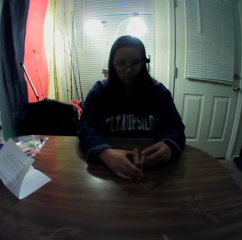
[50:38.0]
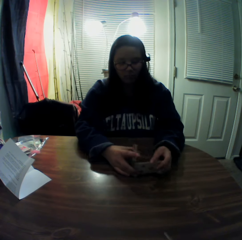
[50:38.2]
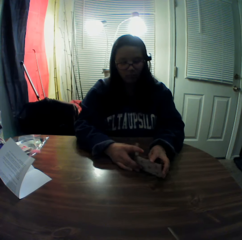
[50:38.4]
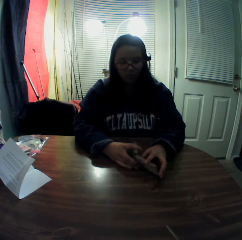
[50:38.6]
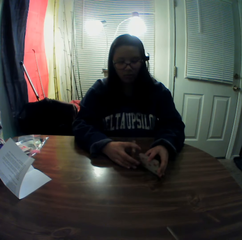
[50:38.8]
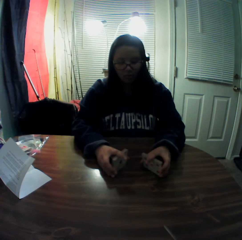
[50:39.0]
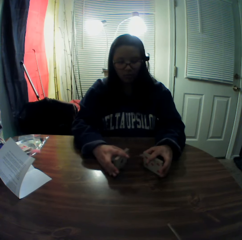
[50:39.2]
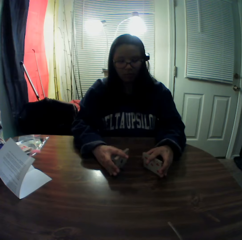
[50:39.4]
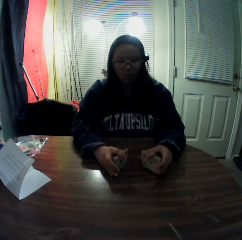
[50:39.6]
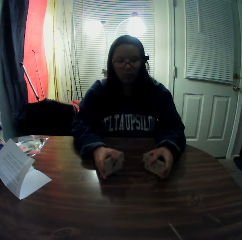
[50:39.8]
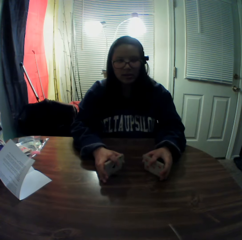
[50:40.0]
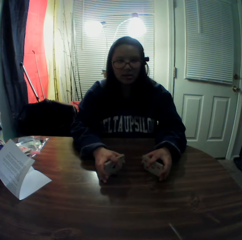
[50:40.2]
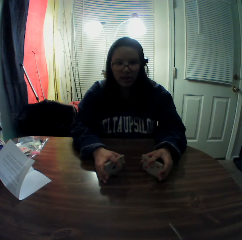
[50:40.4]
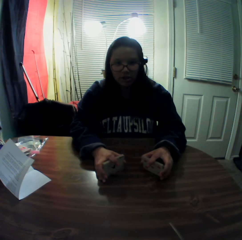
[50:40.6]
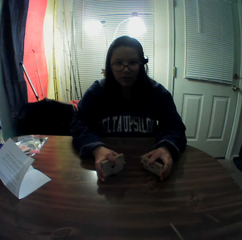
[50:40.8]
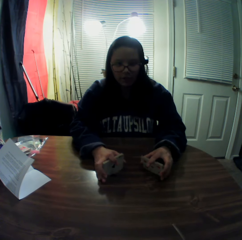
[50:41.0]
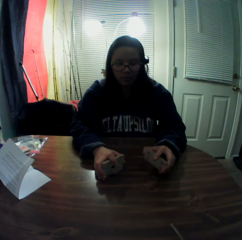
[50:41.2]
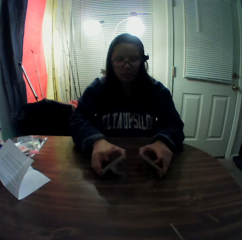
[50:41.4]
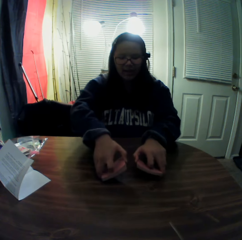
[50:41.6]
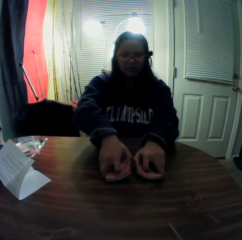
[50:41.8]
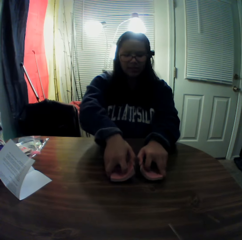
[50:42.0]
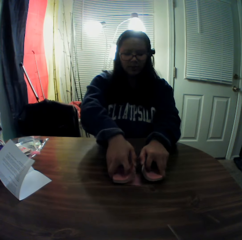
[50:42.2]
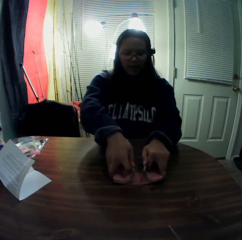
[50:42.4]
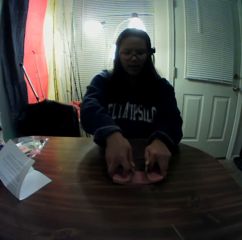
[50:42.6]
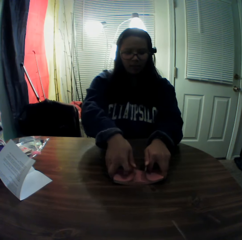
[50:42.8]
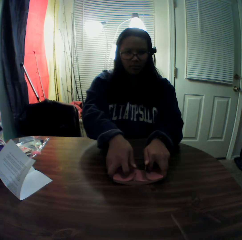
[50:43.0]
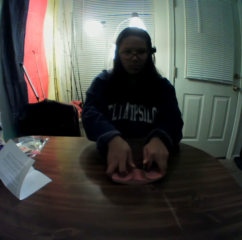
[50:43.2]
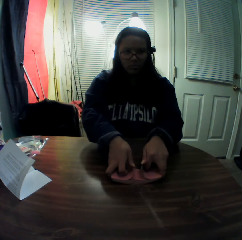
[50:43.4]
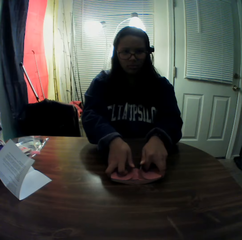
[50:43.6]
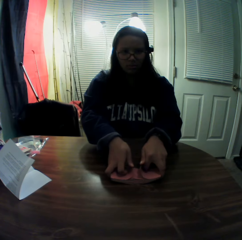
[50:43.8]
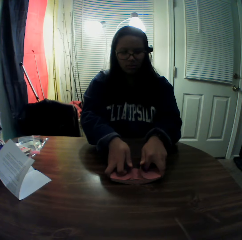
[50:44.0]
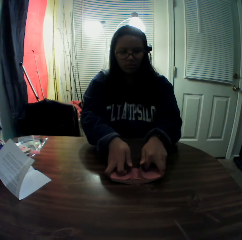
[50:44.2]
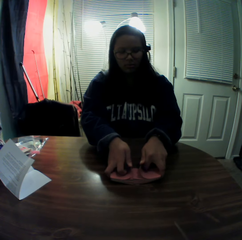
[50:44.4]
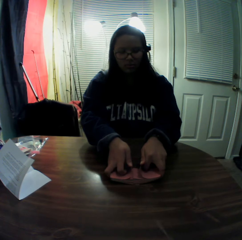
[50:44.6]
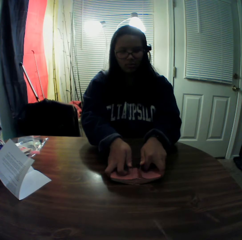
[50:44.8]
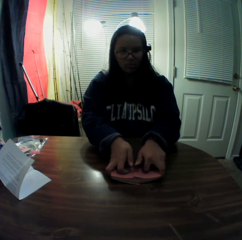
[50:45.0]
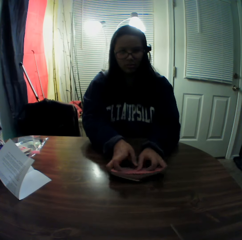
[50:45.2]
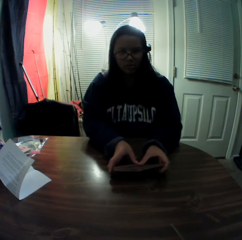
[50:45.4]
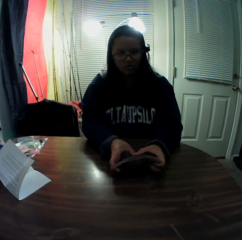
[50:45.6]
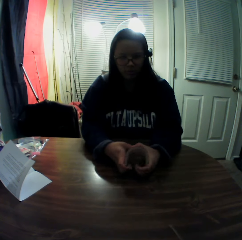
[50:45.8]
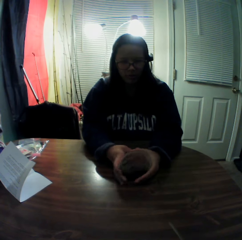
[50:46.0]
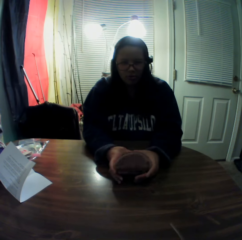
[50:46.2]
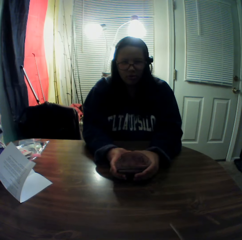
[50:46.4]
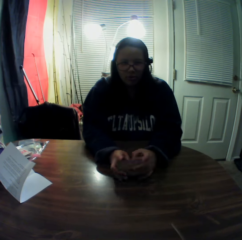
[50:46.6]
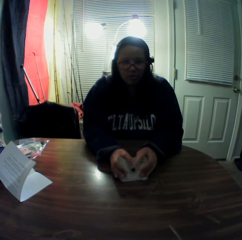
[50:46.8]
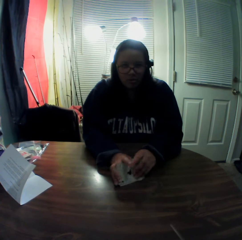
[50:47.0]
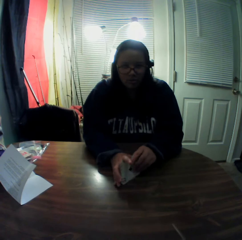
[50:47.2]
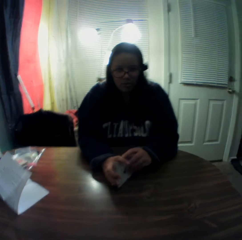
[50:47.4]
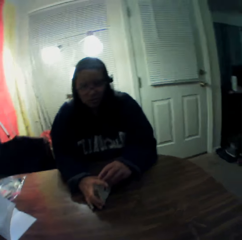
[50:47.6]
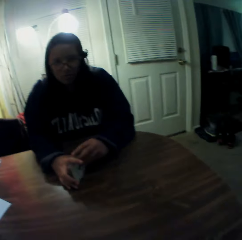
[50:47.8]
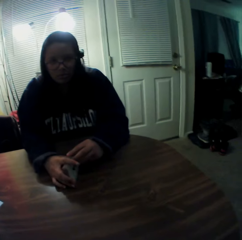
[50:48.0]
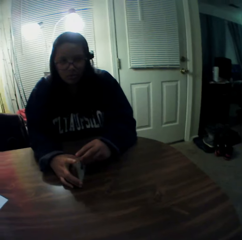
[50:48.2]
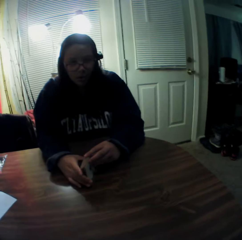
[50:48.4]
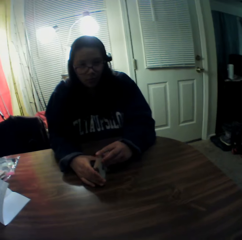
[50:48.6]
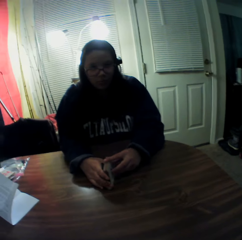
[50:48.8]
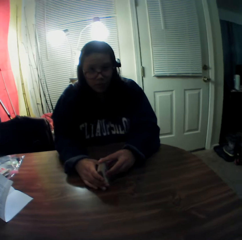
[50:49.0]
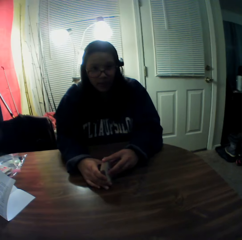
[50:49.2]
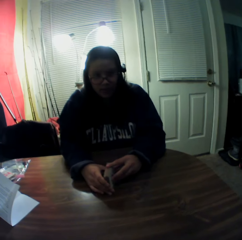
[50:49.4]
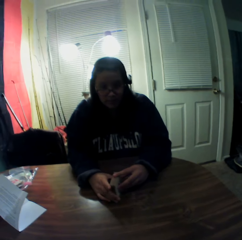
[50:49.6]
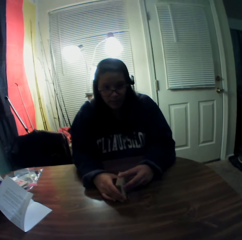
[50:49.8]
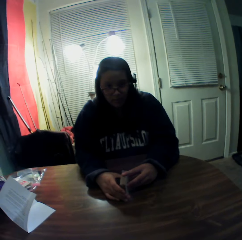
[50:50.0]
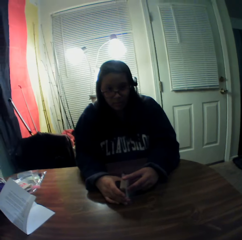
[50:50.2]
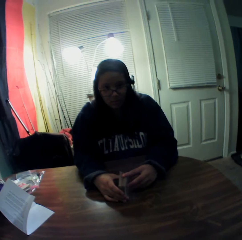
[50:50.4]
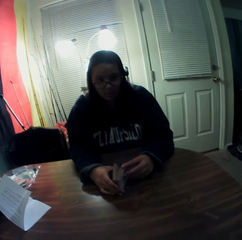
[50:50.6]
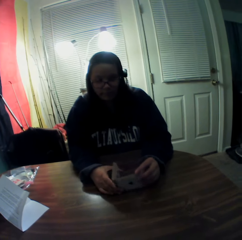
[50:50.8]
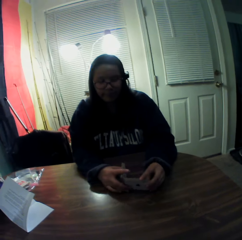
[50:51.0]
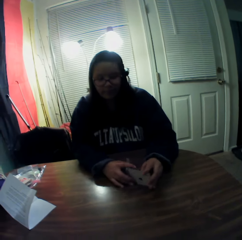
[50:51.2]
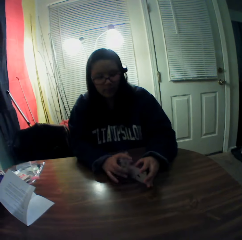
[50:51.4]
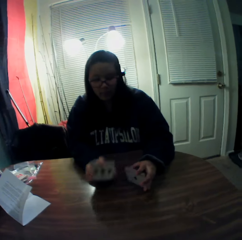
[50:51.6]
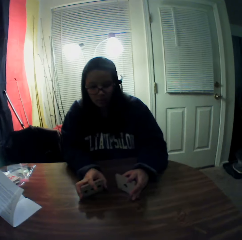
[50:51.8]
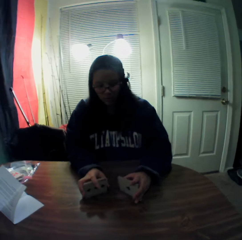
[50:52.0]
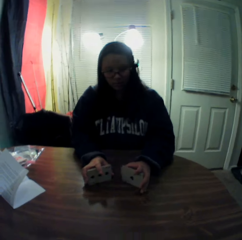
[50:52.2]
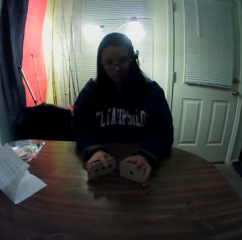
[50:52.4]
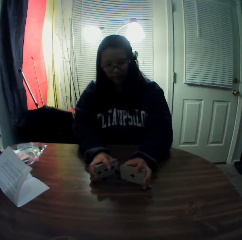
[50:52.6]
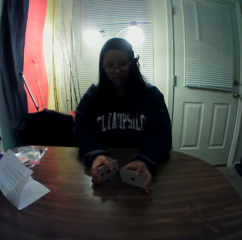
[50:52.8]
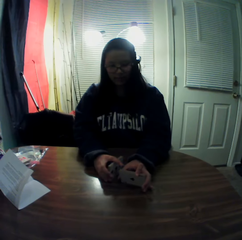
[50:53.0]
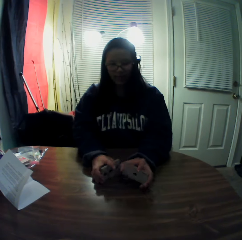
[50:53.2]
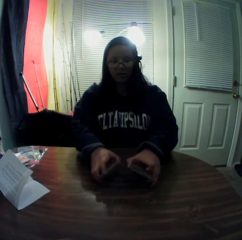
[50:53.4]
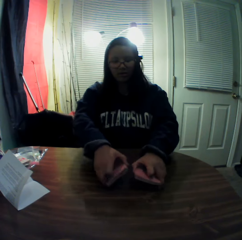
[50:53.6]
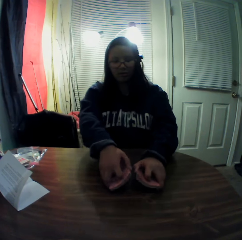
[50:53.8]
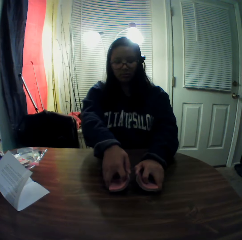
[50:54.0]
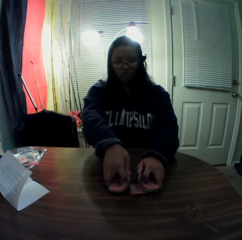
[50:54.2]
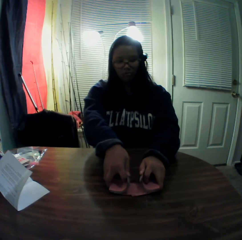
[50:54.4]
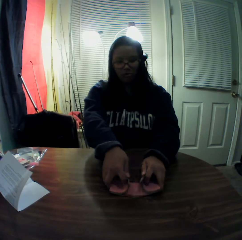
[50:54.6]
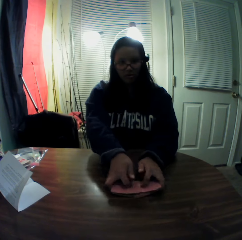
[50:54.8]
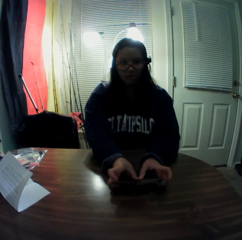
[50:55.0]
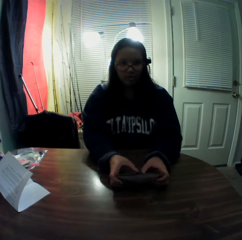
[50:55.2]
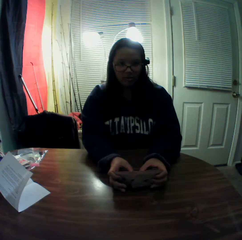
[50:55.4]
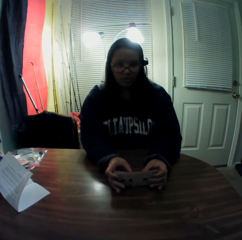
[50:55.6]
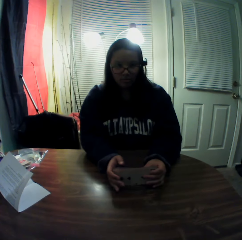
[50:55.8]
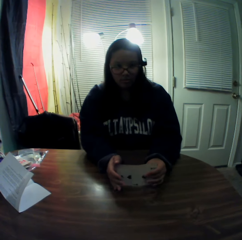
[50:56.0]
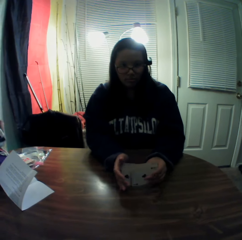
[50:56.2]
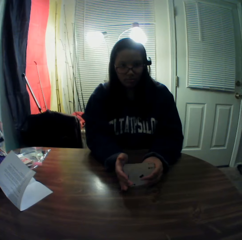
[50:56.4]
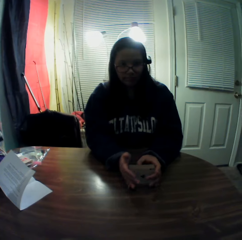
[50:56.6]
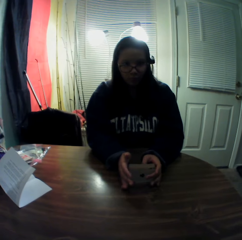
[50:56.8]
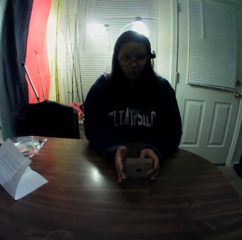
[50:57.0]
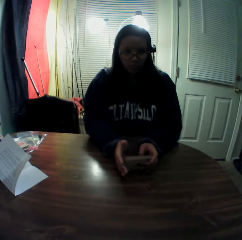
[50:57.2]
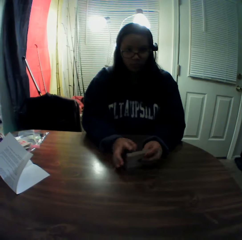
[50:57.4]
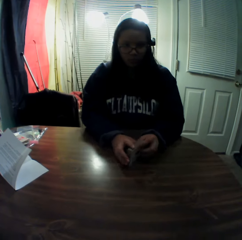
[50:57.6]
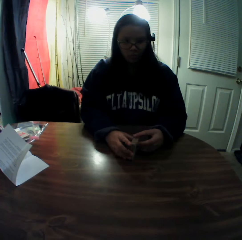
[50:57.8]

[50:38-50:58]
A woman speaks to the camera wearer. The woman shuffles the cards. The camera wearer responds to the woman. The woman interacts with the camera wearer. The woman shuffles the cards.

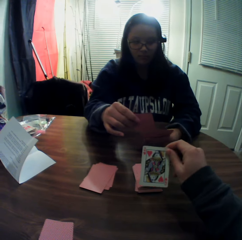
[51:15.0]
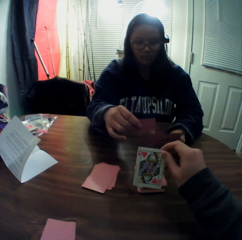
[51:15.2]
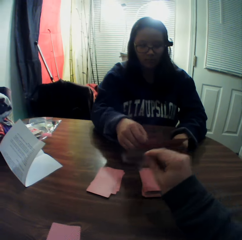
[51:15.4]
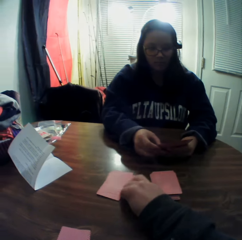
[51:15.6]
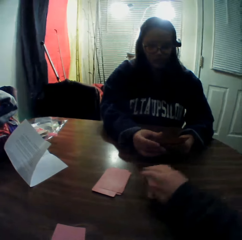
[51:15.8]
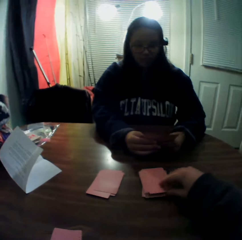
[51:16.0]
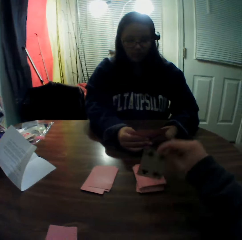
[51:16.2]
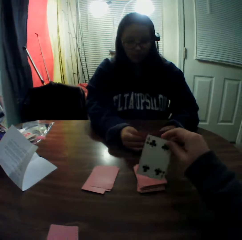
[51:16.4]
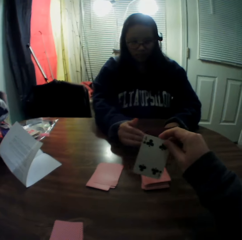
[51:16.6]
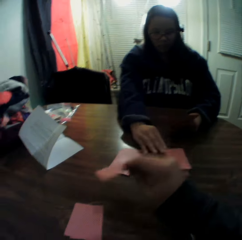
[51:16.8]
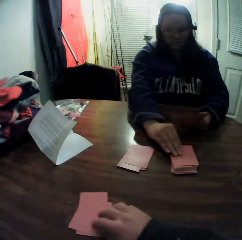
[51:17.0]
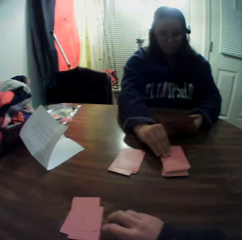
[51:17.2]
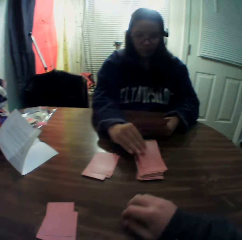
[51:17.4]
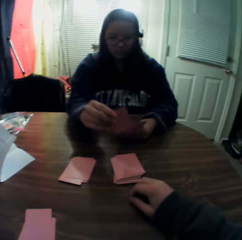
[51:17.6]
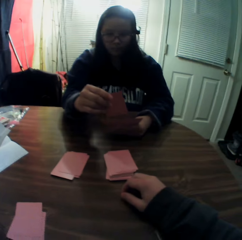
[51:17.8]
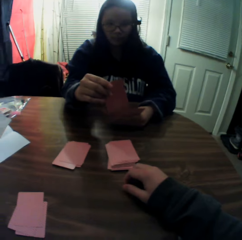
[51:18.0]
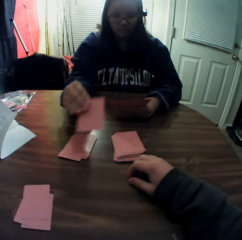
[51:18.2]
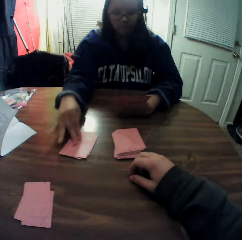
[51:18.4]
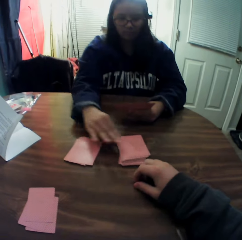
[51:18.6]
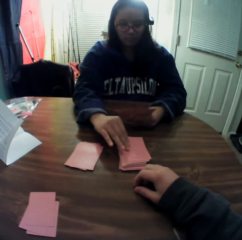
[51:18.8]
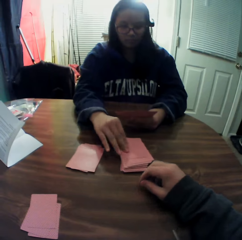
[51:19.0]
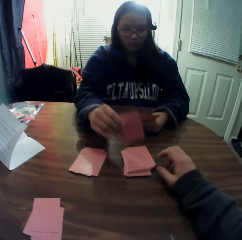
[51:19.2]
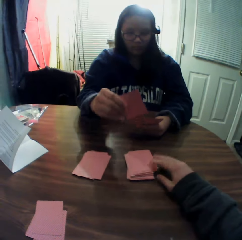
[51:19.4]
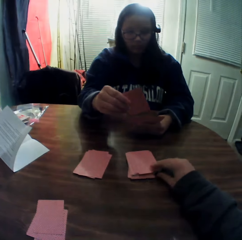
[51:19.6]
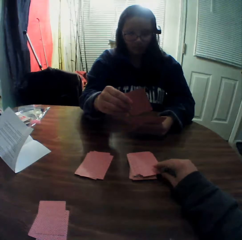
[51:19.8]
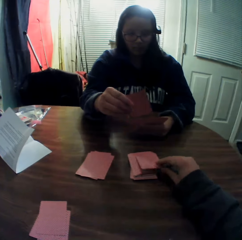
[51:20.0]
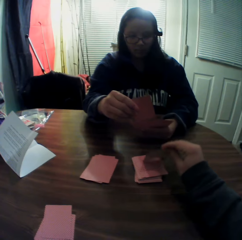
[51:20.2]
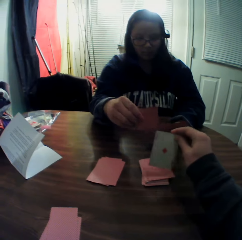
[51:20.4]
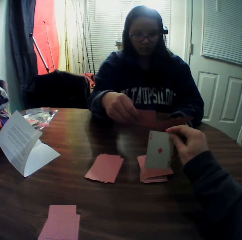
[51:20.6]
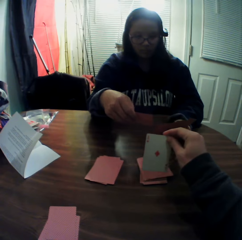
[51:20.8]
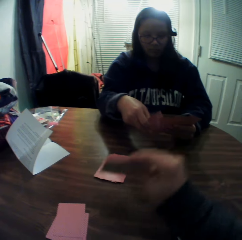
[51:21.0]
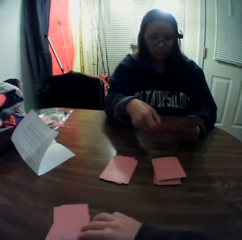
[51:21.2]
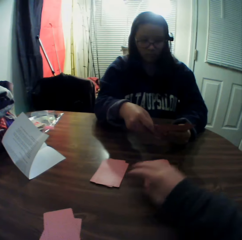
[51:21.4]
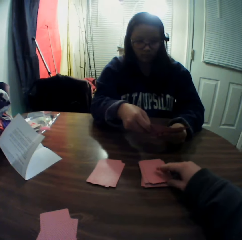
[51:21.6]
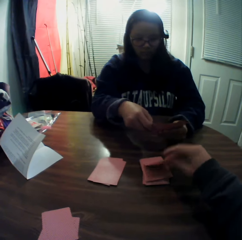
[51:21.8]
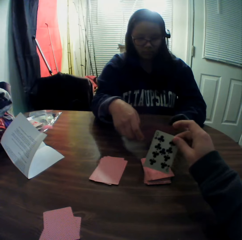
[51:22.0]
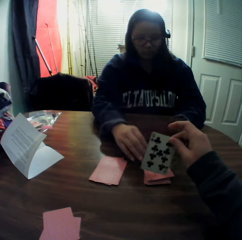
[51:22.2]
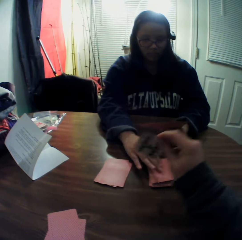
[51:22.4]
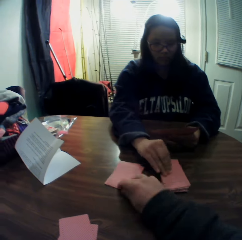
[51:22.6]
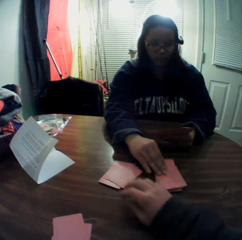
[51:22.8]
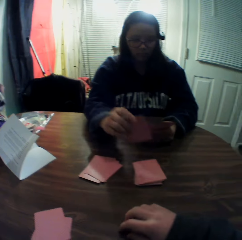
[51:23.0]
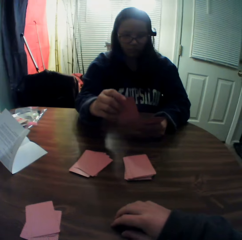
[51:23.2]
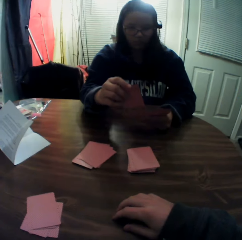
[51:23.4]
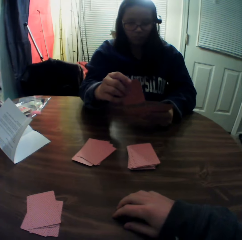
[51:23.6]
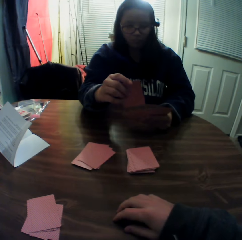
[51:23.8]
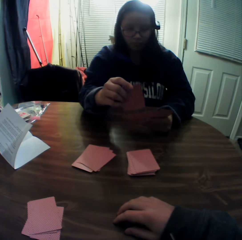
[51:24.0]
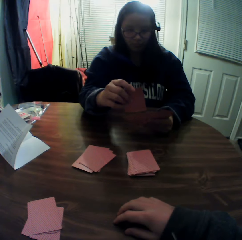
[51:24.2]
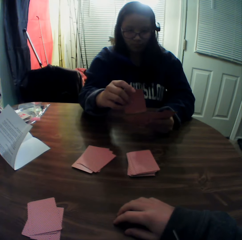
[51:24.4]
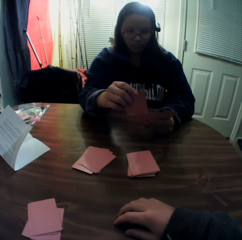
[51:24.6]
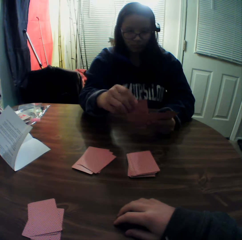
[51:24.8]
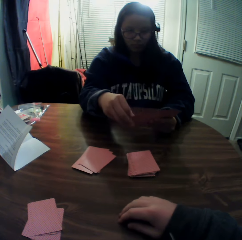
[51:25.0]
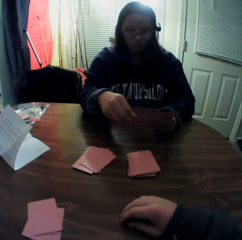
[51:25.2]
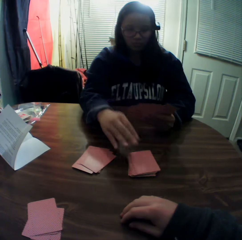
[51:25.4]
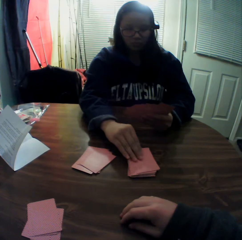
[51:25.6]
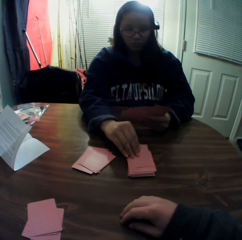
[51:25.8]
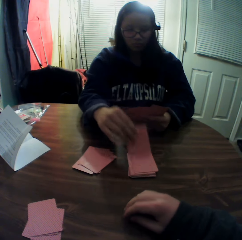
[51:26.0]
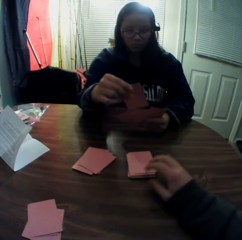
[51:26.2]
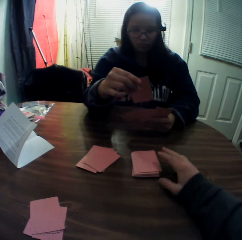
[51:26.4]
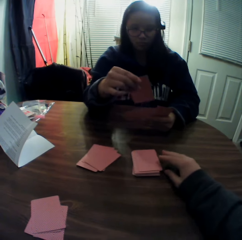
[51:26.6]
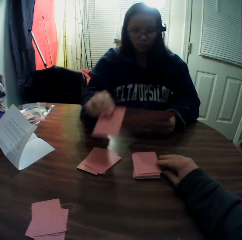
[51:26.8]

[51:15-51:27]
The camera wearer drops the card onto the table. The woman passes the card to her left hand. The camera wearer picks a card from the stack of cards on the table with his right hand. He looks at the card. He drops the card onto the table. The woman picks a card from the stack of cards on the table with her right hand. She looks at the card. She drops the card onto the table. She picks a card from the stack of cards on the table with her right hand. She looks at the card. The camera wearer picks a card from the stack of cards on the table with his right hand. The woman passes the card to her left hand. The camera wearer drops the card onto the table. He picks a card from the stack of cards on the table with his right hand and looks at the card. He drops the card onto the table. The woman picks a card from the stack of cards on the table with her right hand. She looks at the card. She passes the card to her left hand. She picks a card from the stack of cards on the table with her right hand. She looks at the card.
